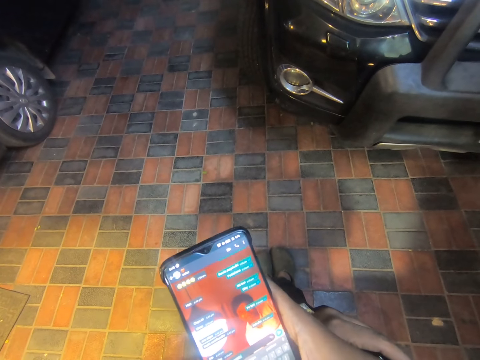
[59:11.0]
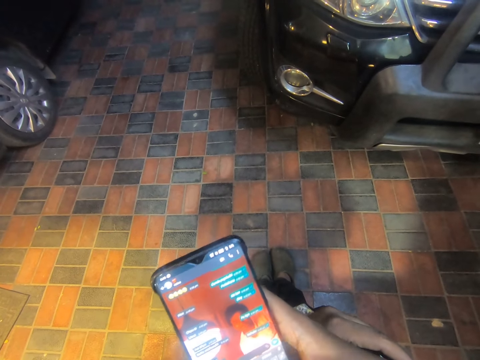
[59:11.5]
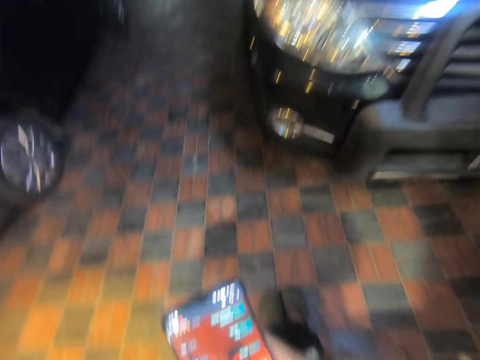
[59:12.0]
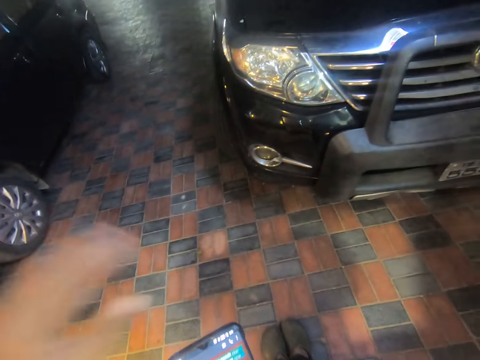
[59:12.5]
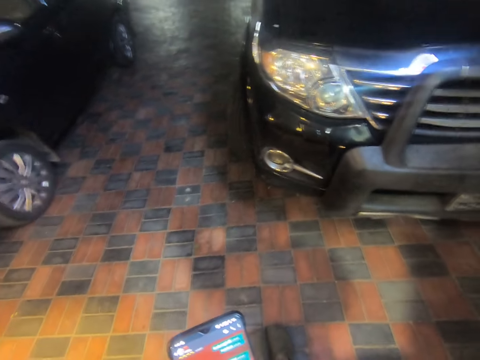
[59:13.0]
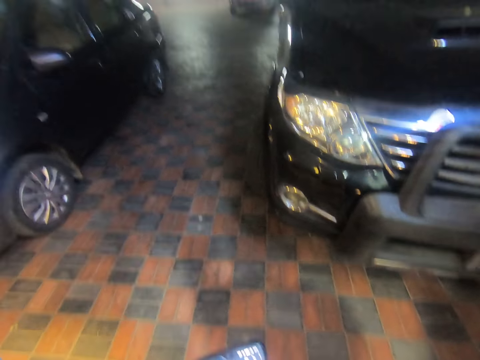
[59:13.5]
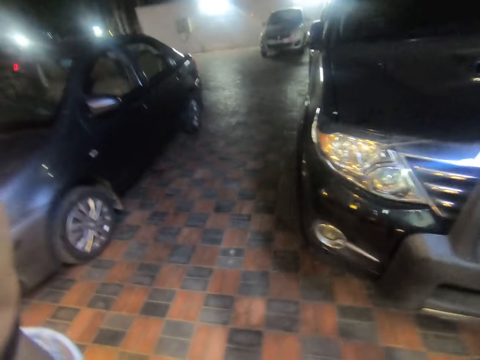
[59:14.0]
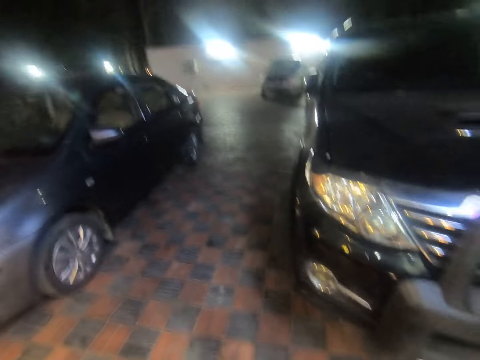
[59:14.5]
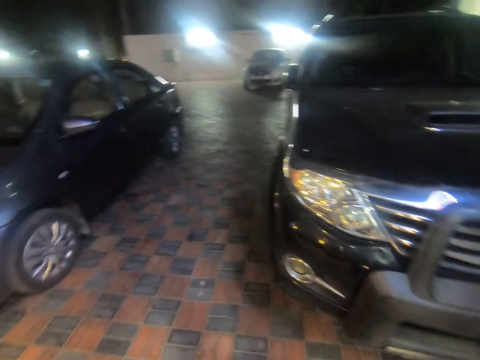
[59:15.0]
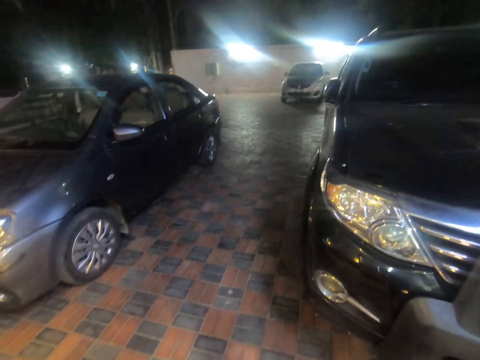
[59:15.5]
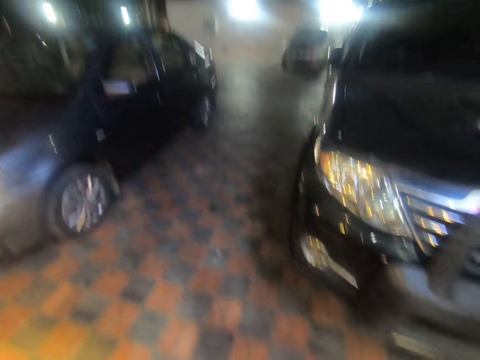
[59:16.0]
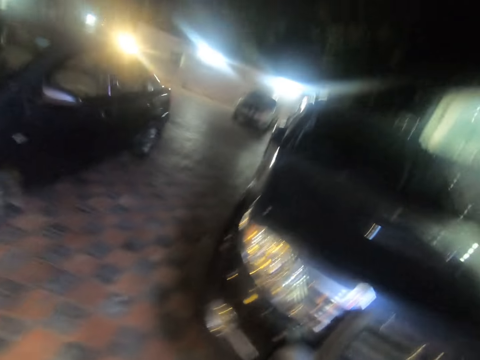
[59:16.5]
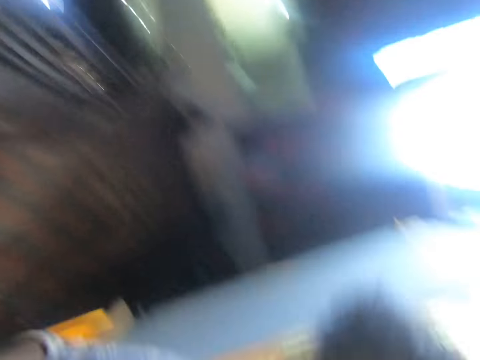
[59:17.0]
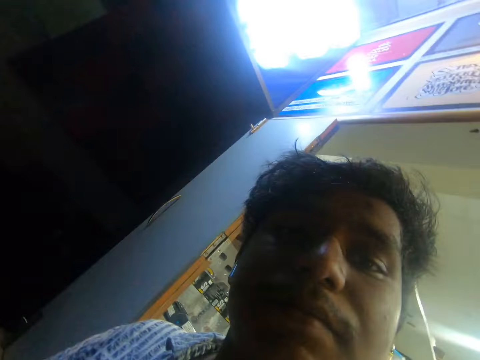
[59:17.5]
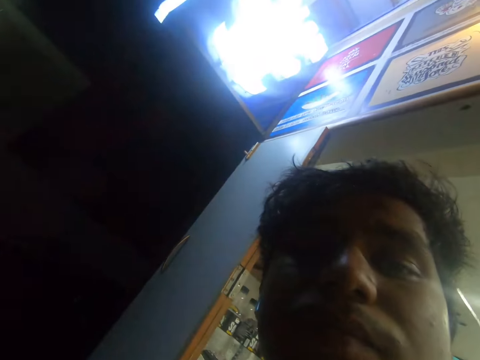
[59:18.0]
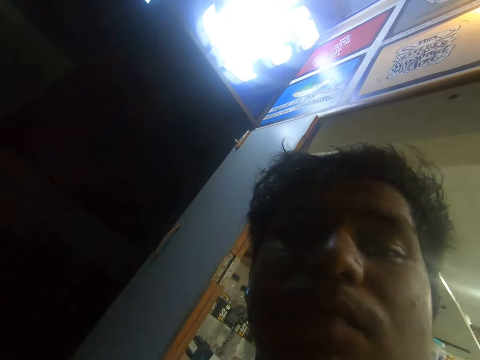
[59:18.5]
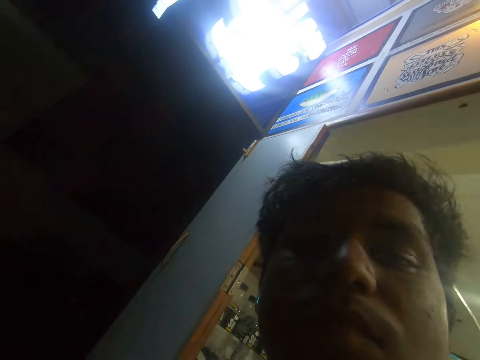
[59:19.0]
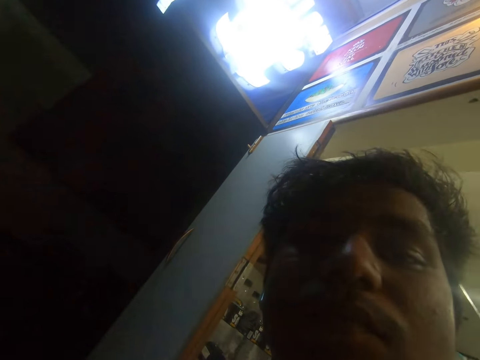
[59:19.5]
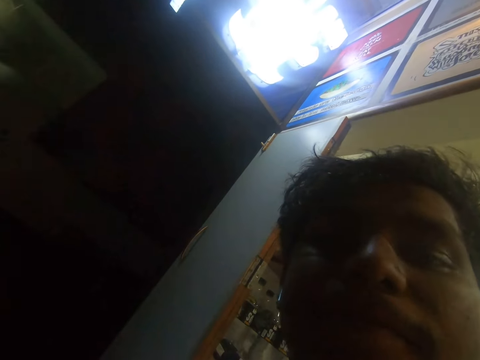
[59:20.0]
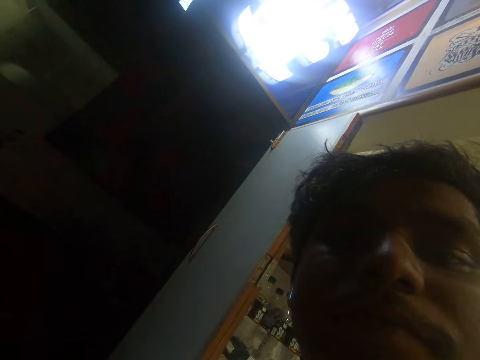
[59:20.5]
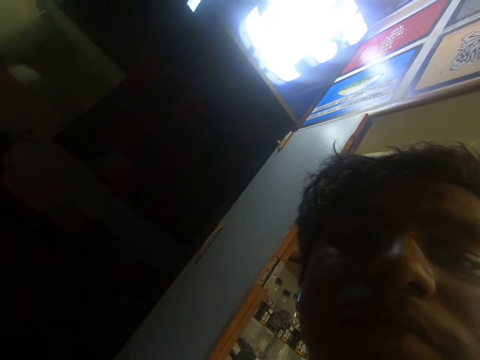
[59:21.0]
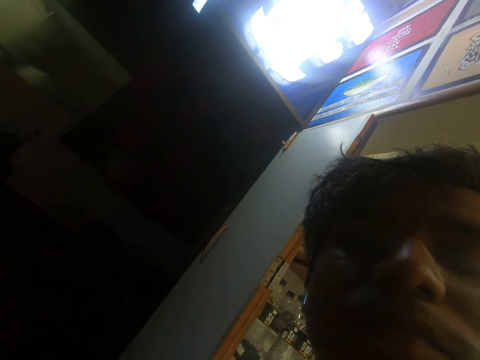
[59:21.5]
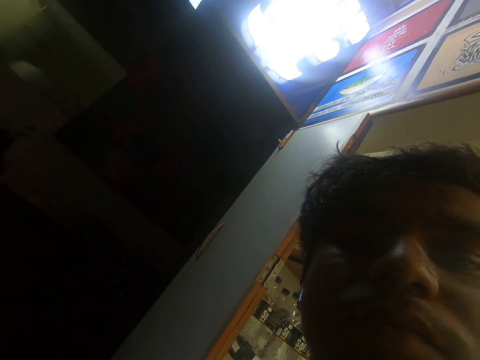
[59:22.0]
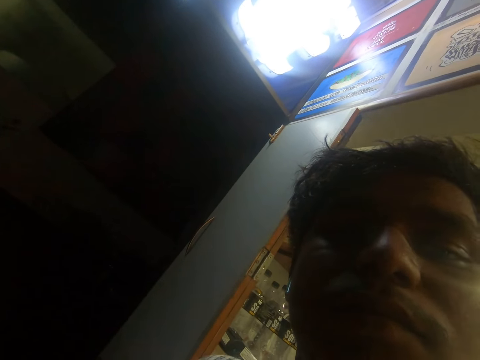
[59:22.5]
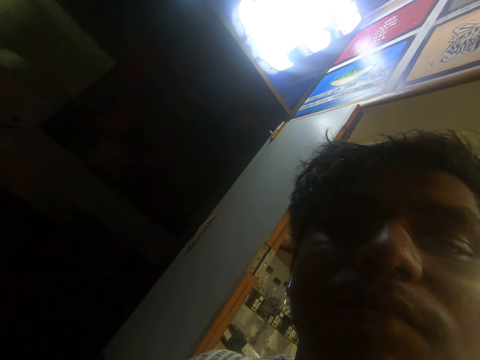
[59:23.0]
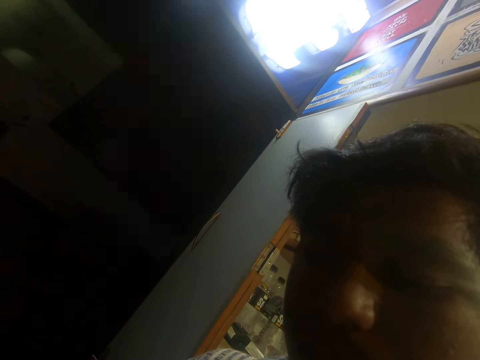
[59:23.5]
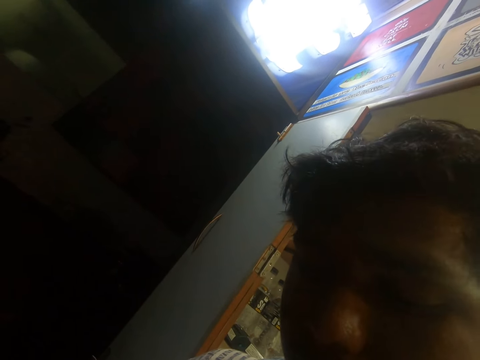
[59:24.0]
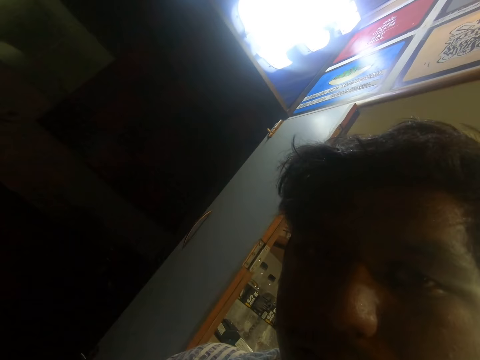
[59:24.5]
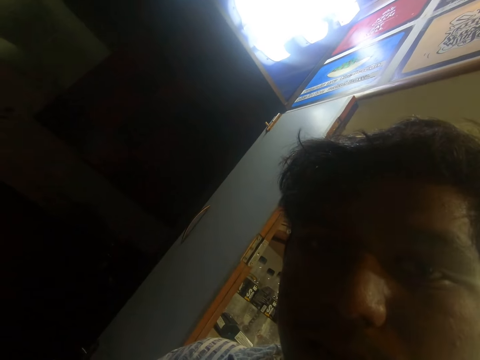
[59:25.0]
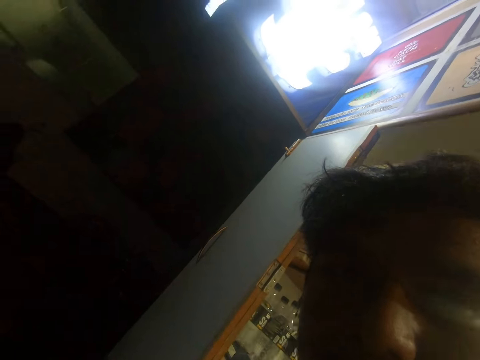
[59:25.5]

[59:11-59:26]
The camera wearer removes the camera with his left hand. He raises his left hand. He removes the camera. He looks at the camera.

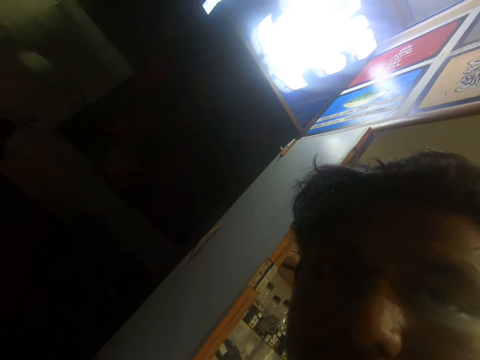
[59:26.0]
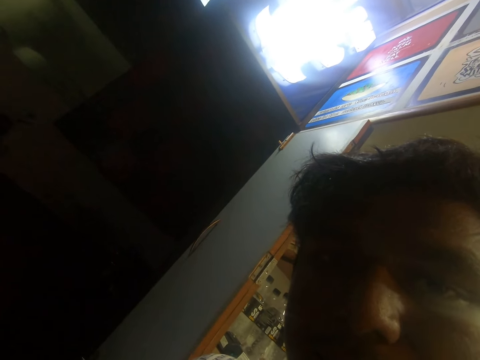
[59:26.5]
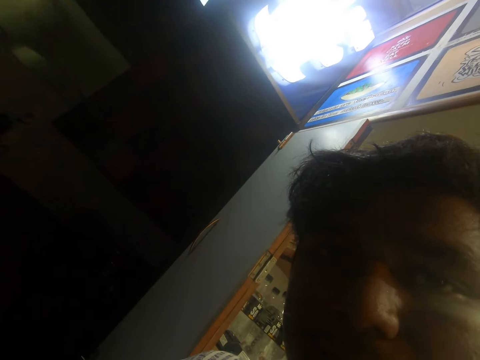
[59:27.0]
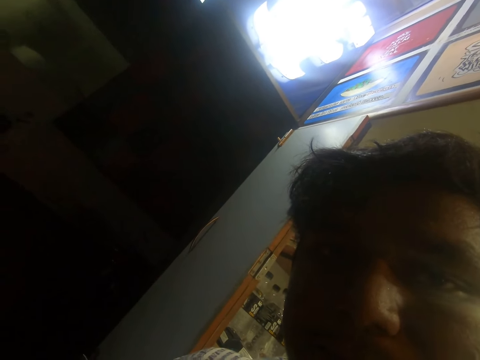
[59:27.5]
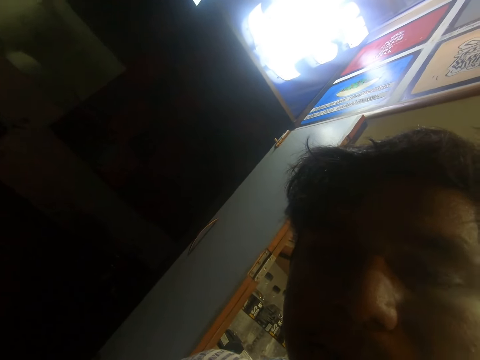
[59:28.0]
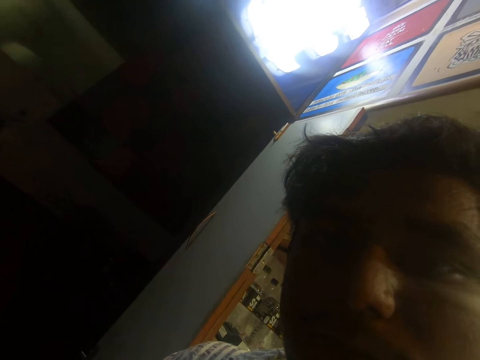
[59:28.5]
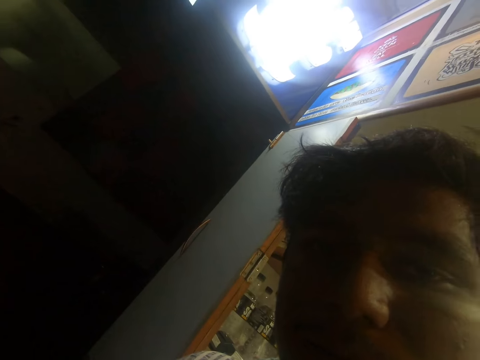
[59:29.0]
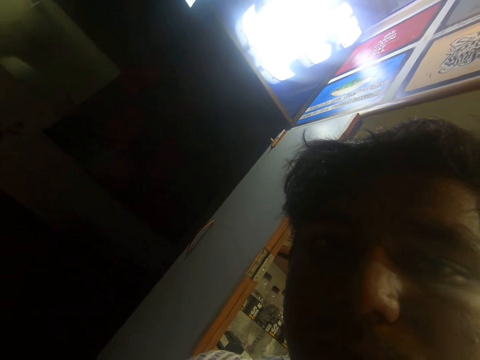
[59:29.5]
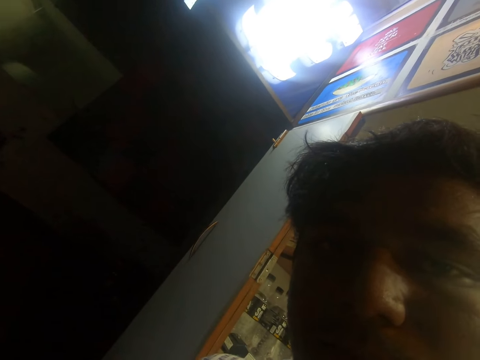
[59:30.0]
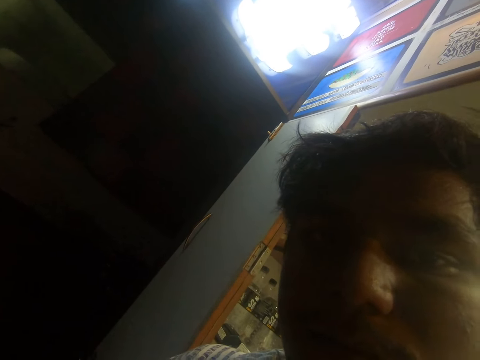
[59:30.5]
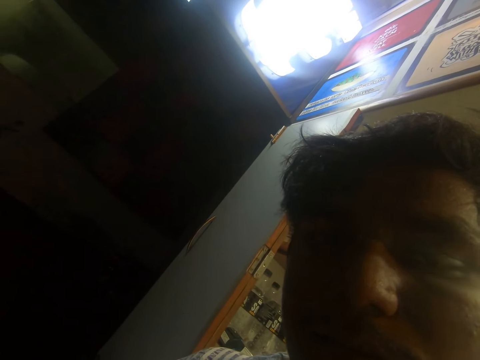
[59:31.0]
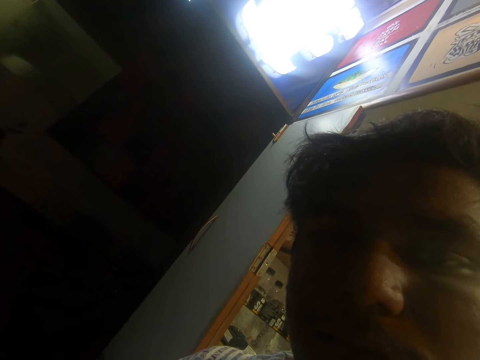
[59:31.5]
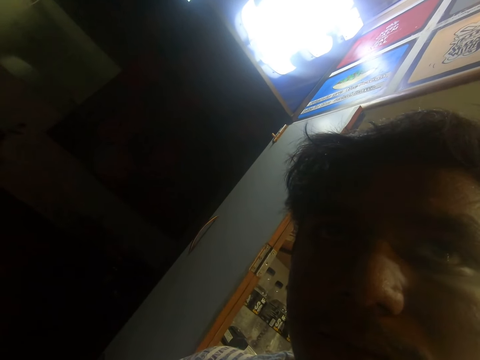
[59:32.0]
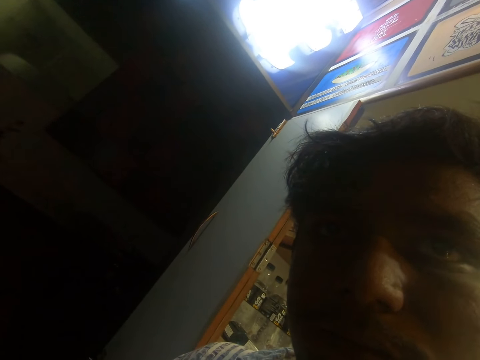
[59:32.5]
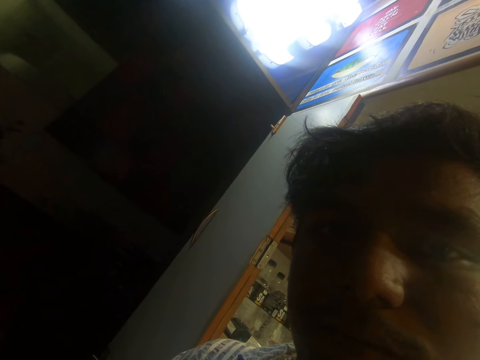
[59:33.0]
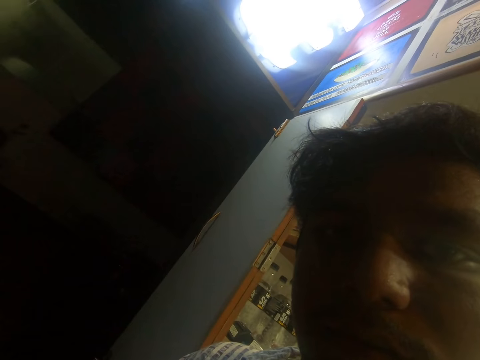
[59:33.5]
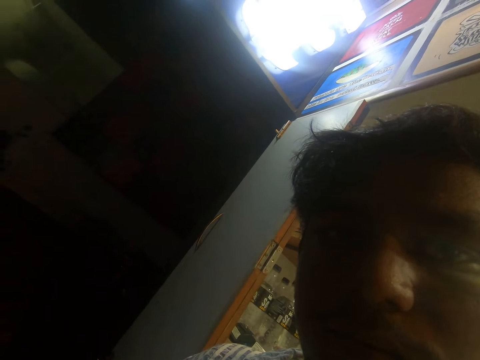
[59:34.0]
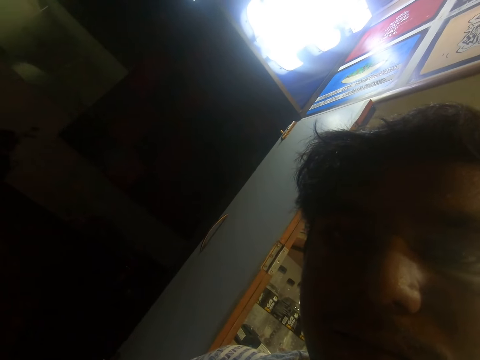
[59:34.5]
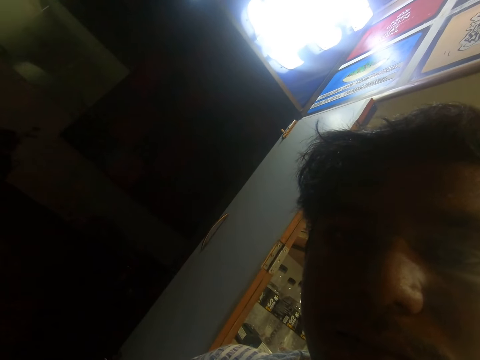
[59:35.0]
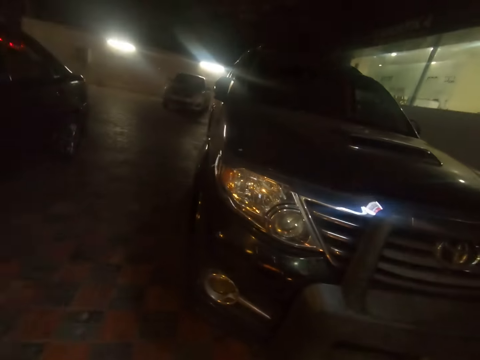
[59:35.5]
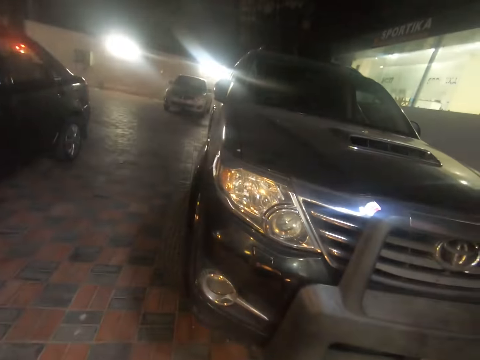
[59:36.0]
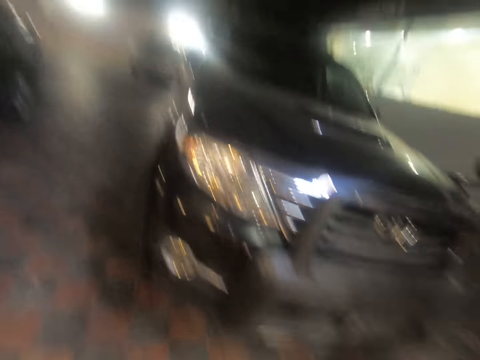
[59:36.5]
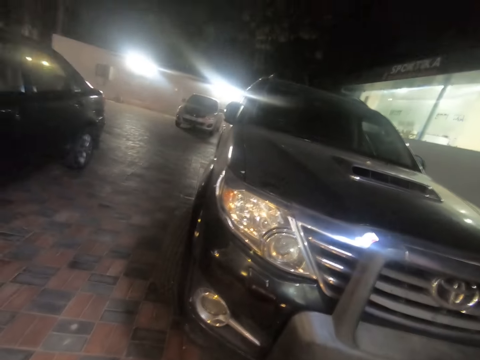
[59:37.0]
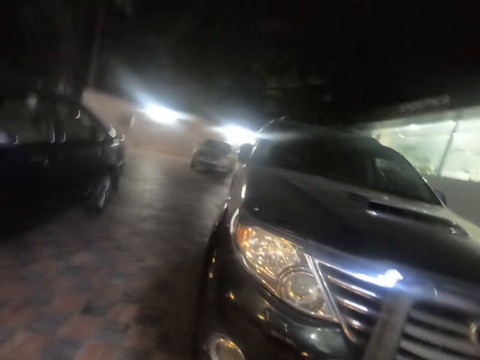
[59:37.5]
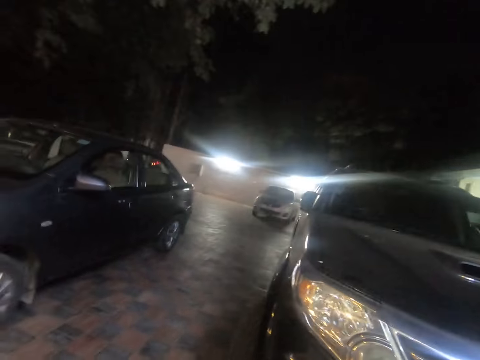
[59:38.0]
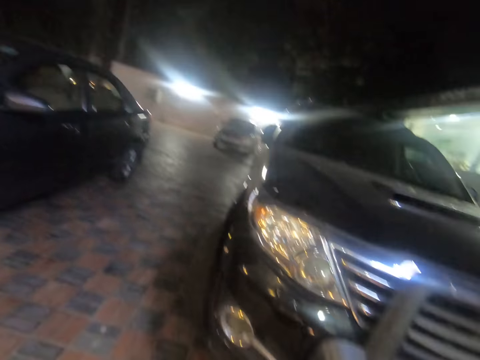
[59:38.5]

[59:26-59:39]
The camera wearer turns his camera.
